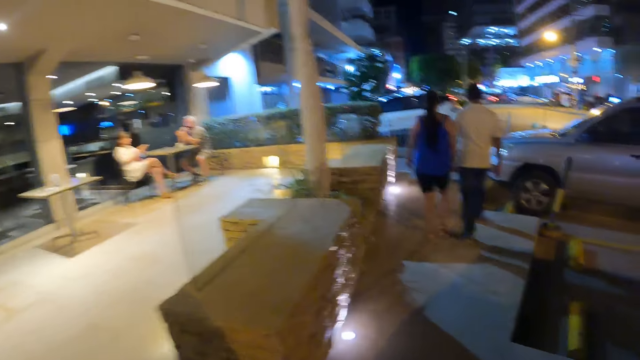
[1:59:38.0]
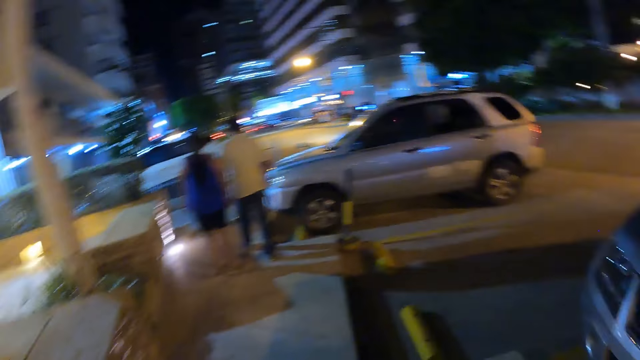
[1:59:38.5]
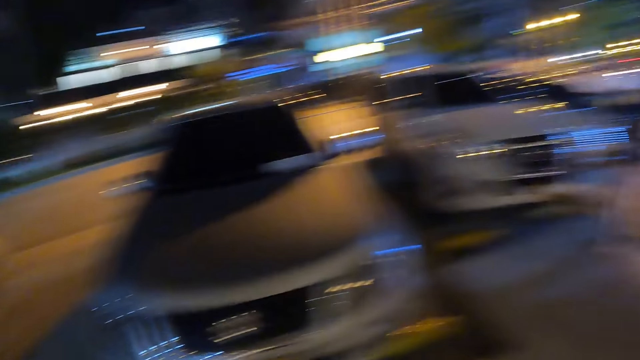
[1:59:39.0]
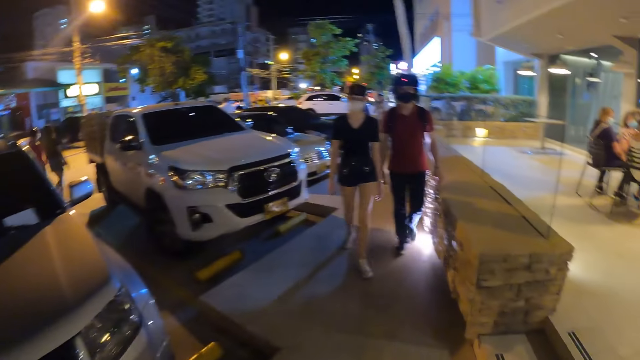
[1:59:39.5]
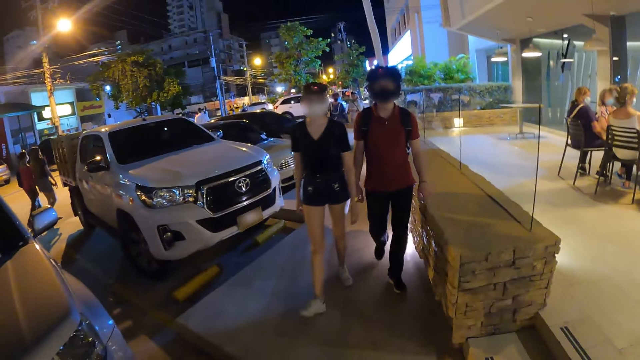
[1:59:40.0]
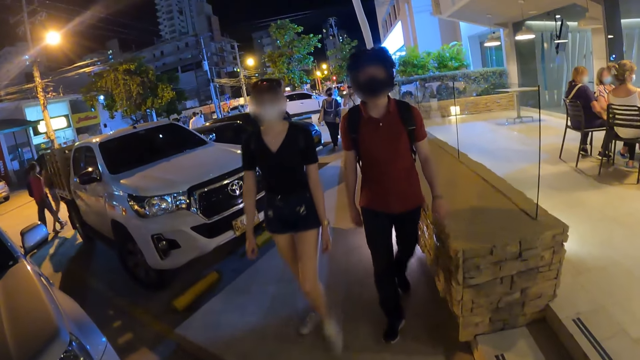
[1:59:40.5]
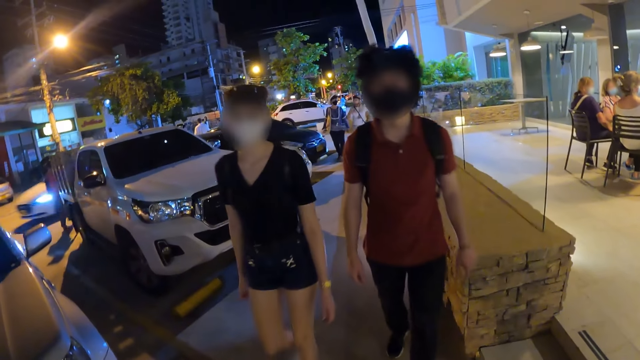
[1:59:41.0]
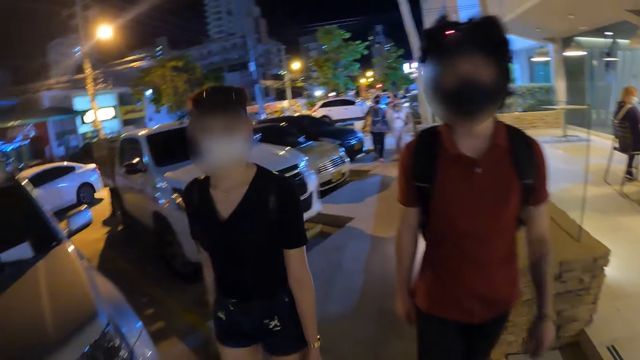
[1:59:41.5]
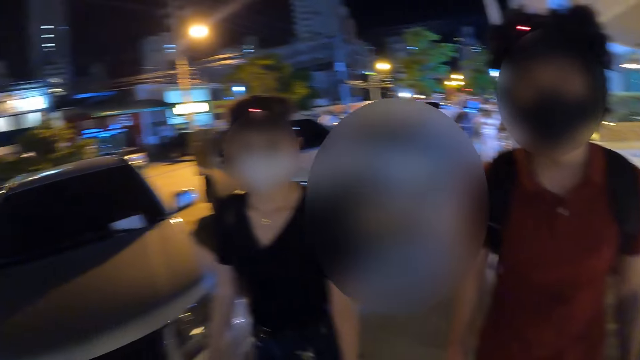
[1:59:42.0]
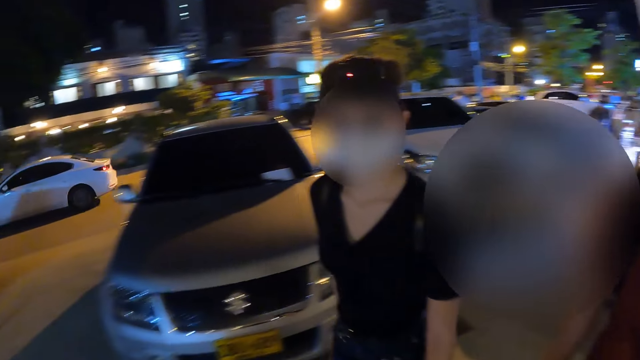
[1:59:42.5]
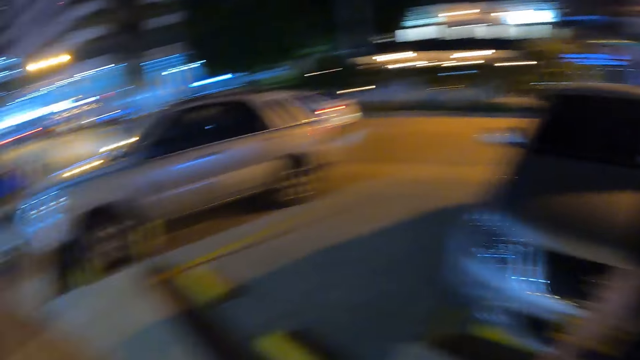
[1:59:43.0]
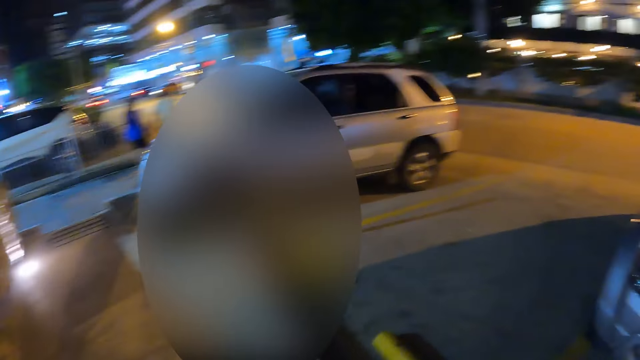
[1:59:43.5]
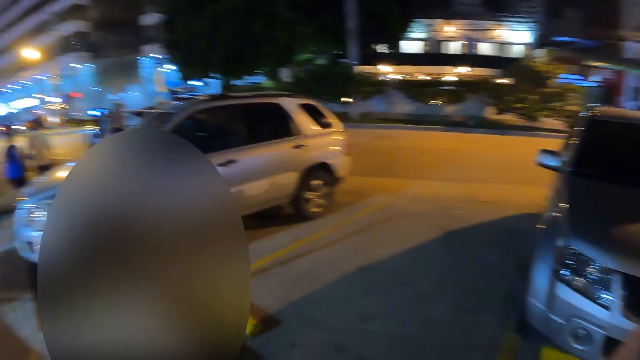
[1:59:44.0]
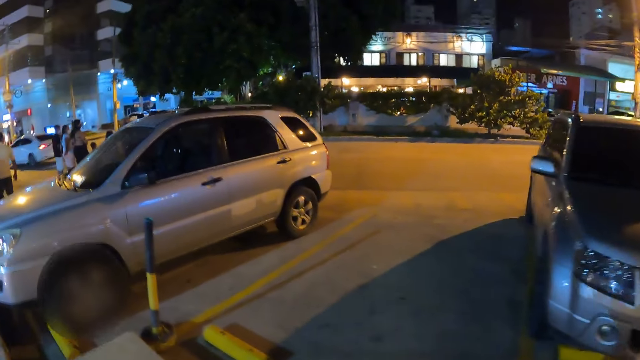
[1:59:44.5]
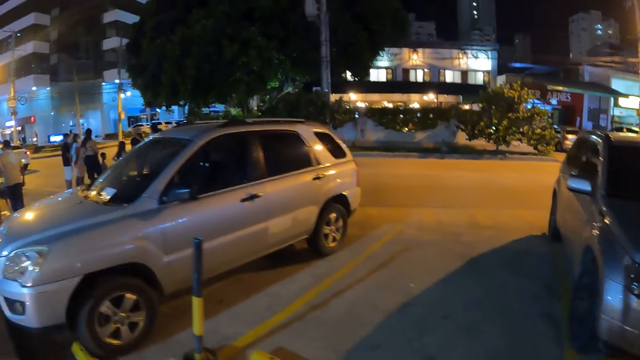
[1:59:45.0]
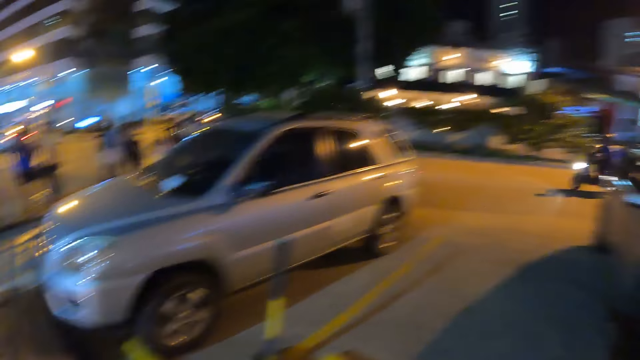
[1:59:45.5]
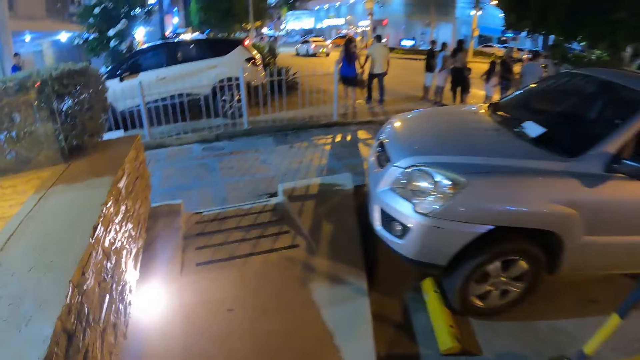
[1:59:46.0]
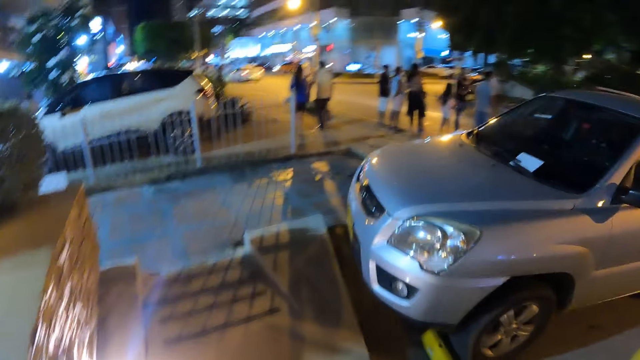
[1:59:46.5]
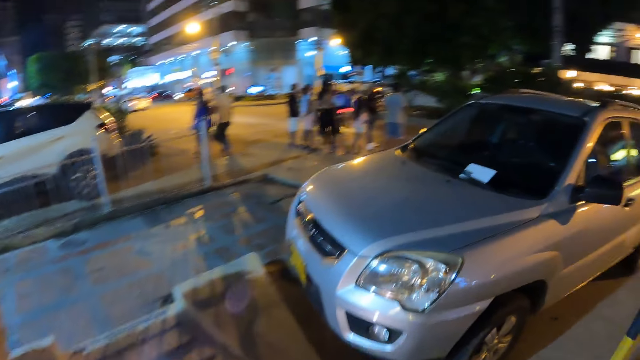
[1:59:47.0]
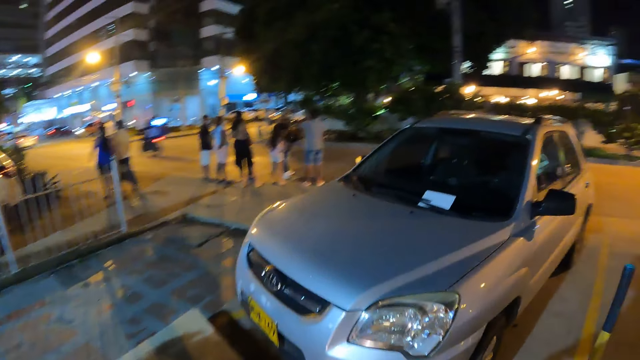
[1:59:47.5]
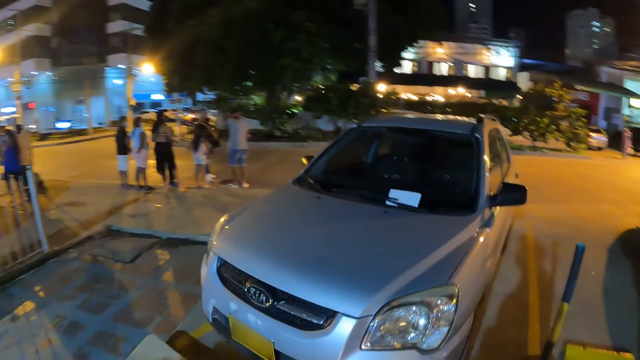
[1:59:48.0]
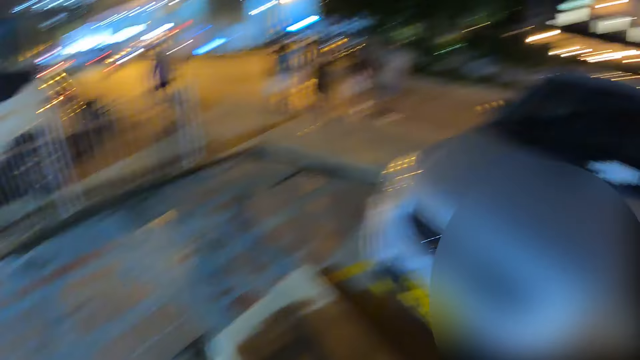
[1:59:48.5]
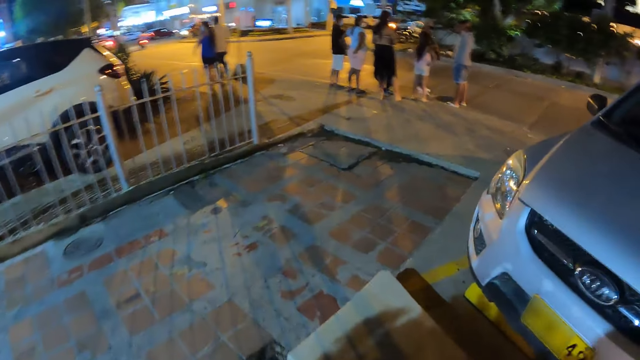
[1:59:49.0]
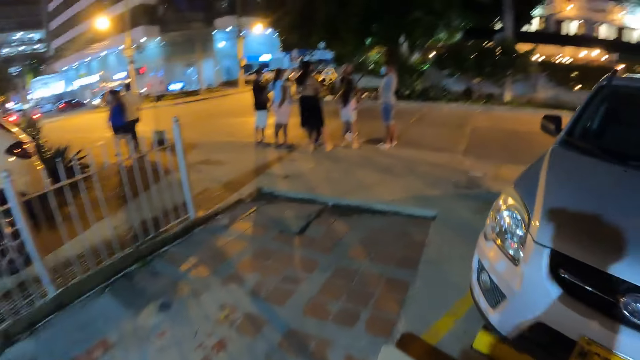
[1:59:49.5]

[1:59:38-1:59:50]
The woman walks towards the camera wearer along with the man. The camera wearer walks on the sidewalk. They walk down a staircase.

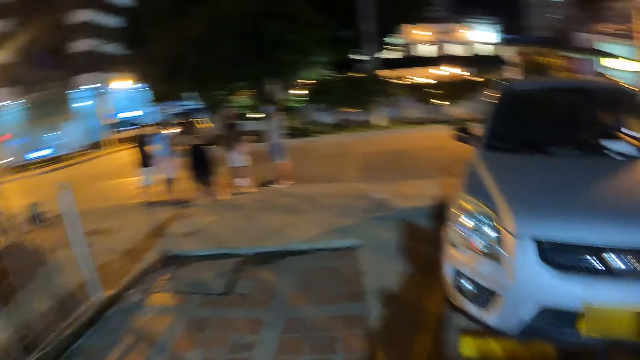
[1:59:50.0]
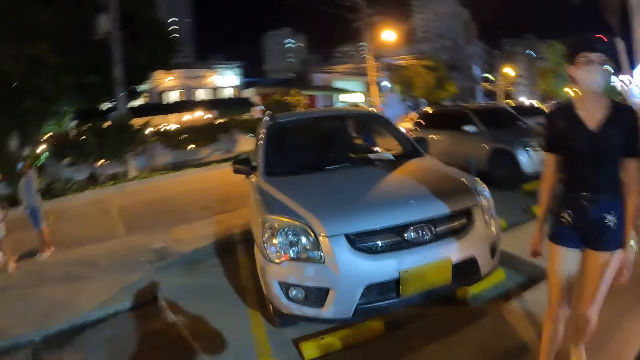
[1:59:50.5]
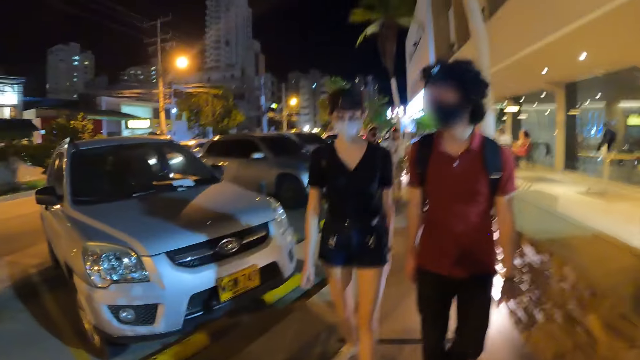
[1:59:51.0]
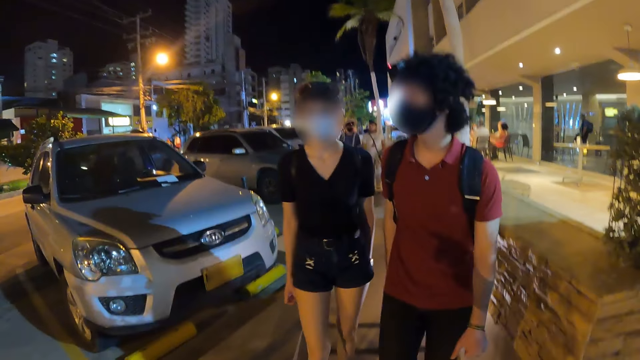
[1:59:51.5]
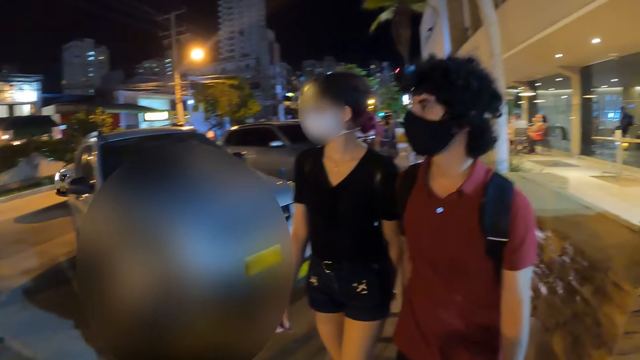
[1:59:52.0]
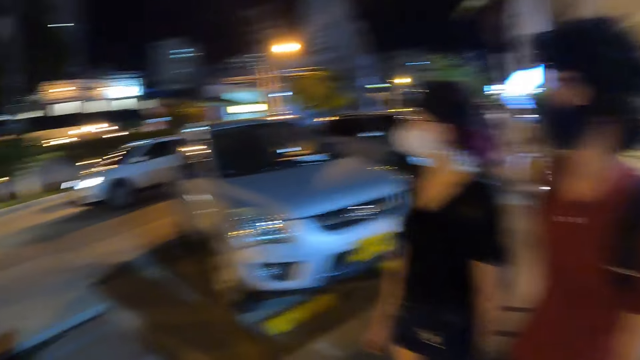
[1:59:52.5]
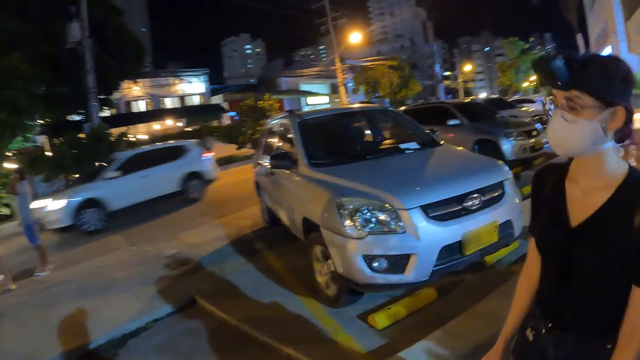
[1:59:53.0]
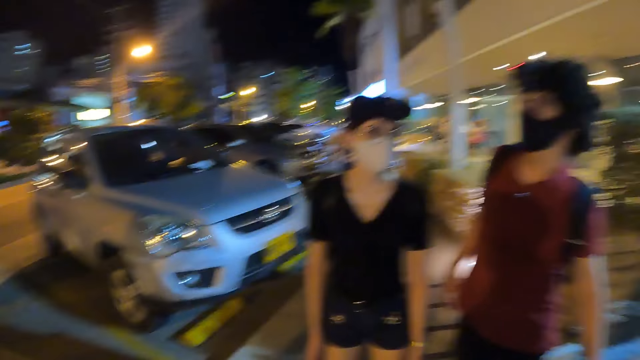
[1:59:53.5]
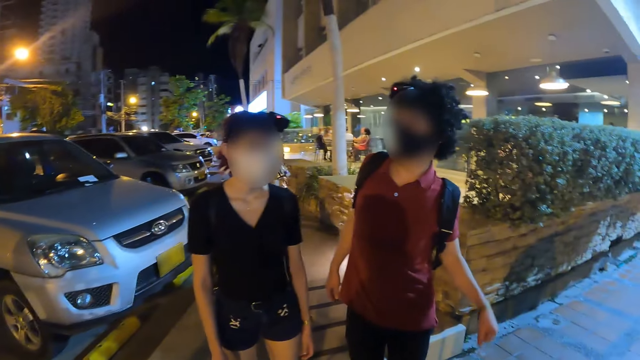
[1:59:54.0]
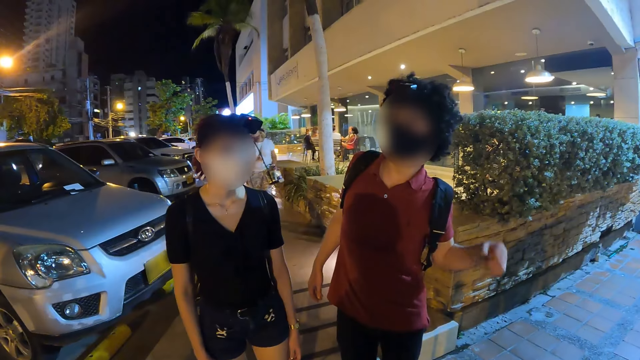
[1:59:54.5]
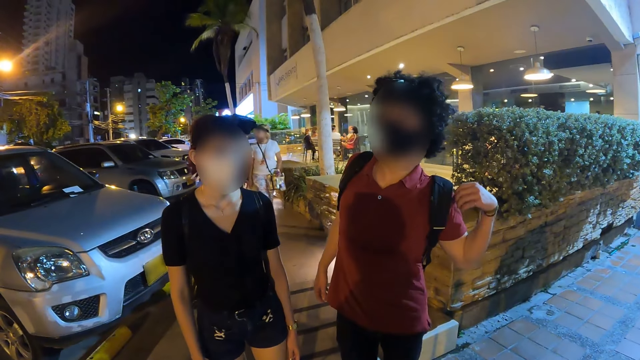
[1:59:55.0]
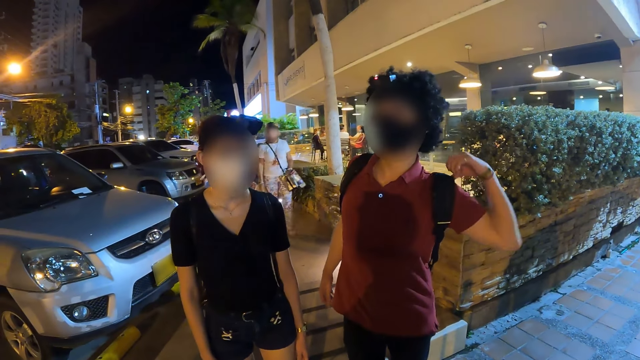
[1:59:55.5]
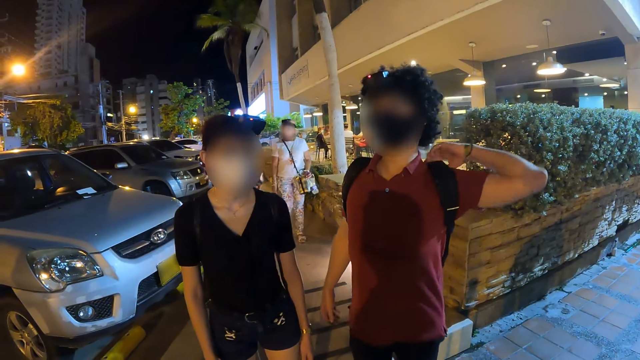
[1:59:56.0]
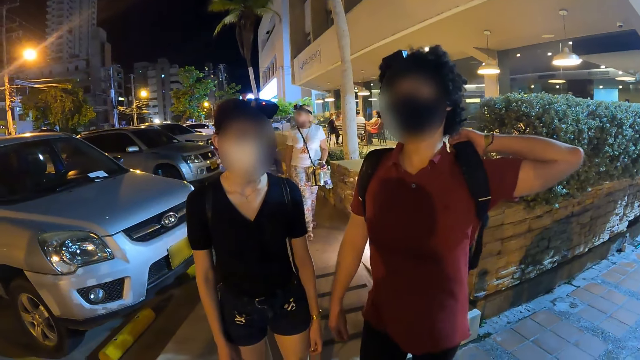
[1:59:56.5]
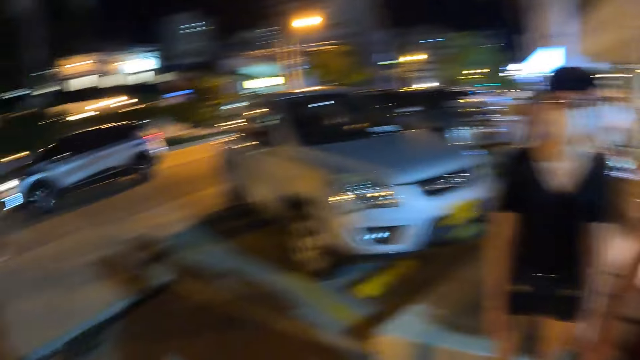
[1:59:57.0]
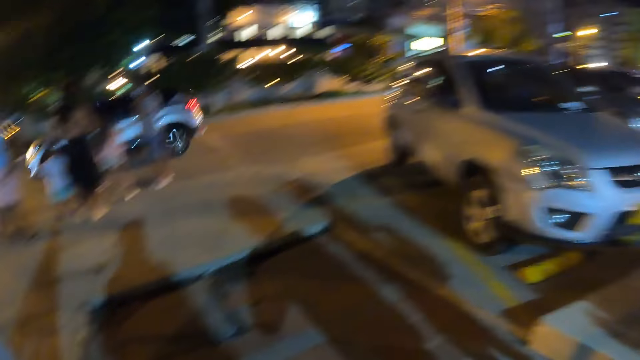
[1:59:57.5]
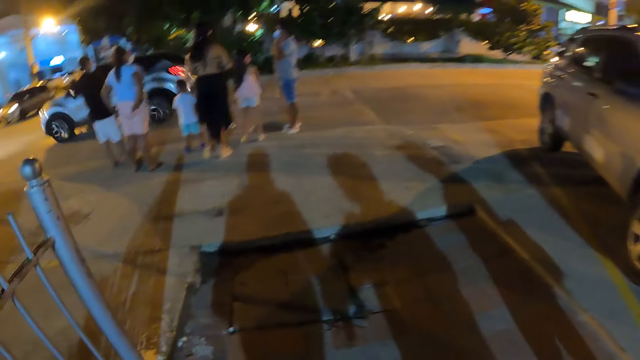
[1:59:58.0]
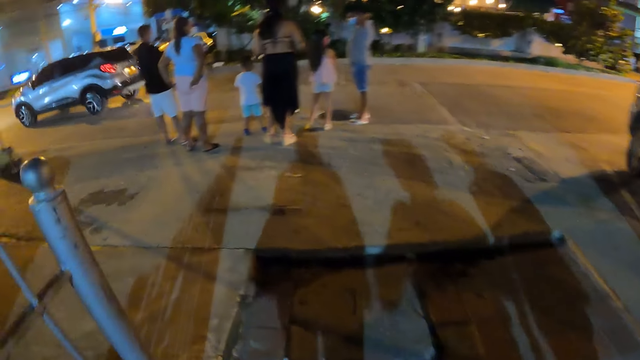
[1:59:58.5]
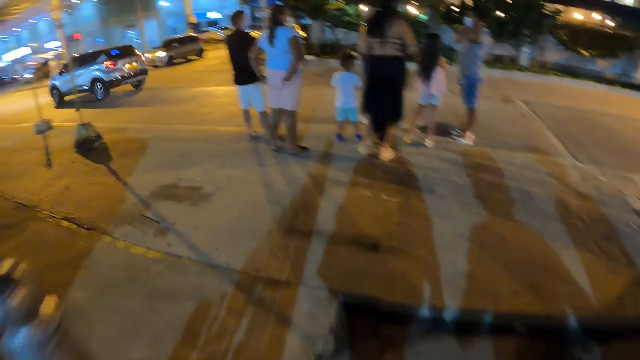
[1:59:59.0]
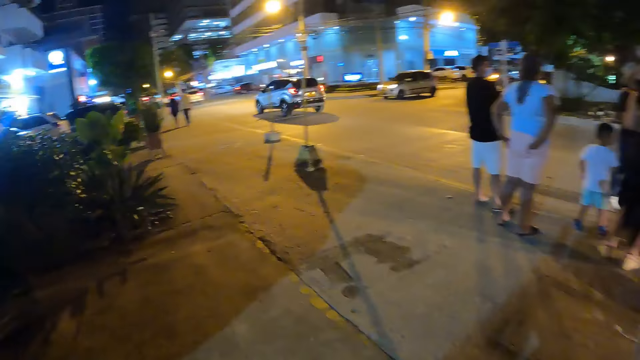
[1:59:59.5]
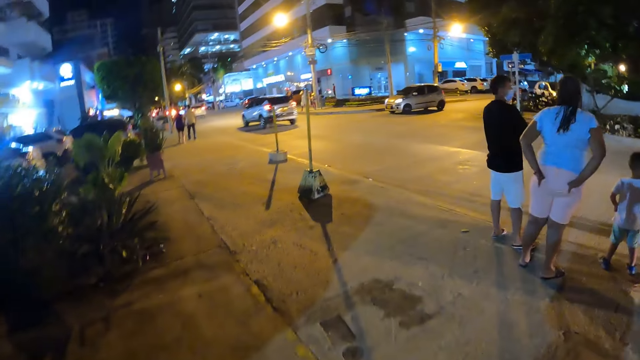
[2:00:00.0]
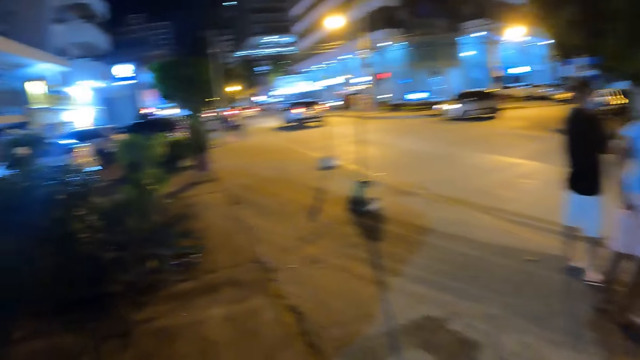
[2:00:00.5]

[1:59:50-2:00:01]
The woman walks down the staircase along with the man. The camera wearer looks at a man. They walk on the sidewalk.
